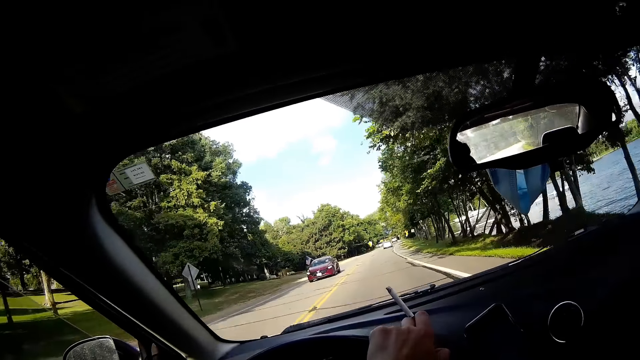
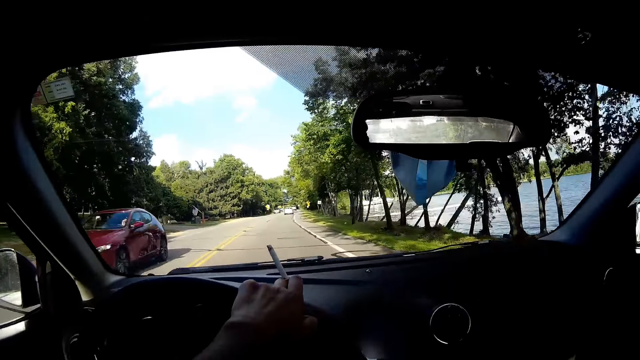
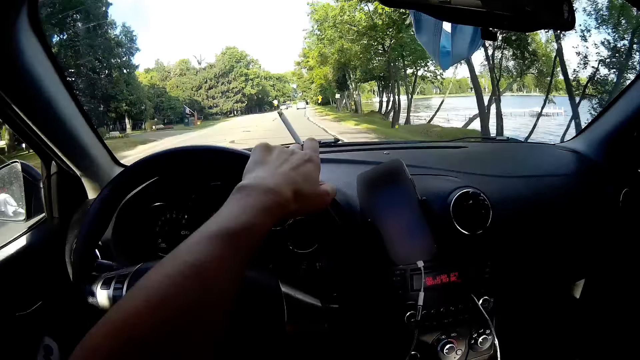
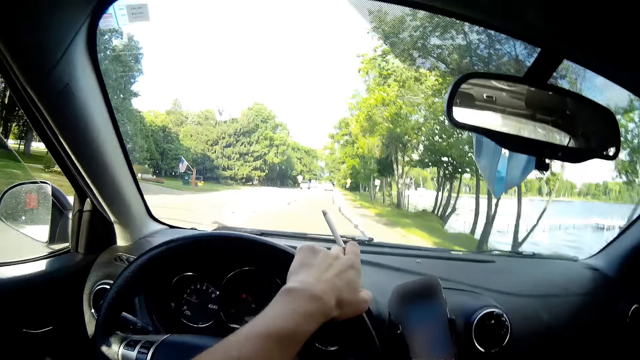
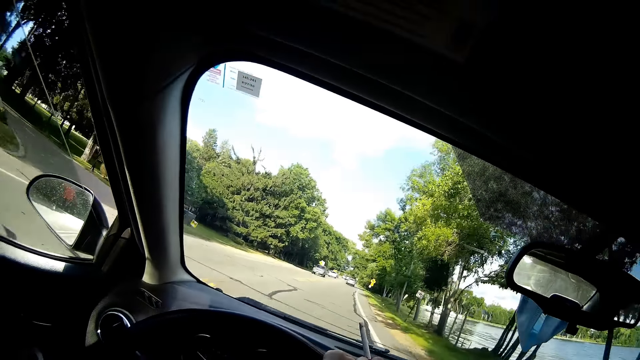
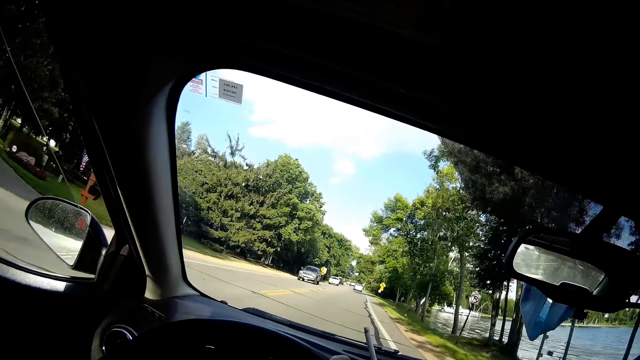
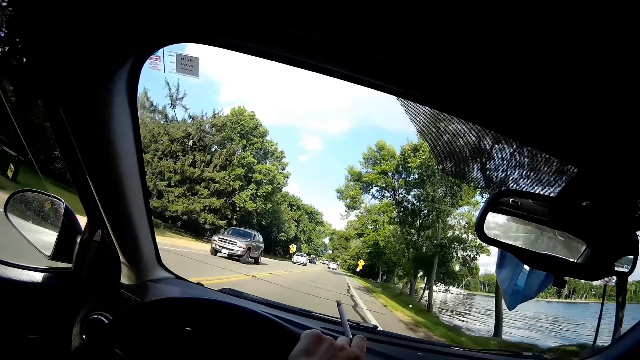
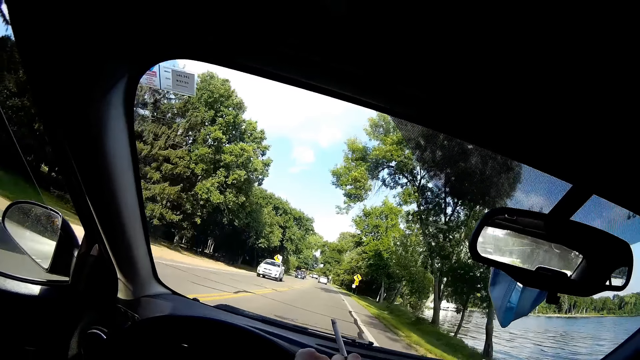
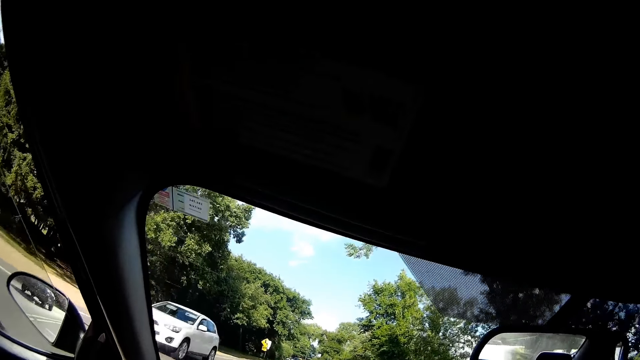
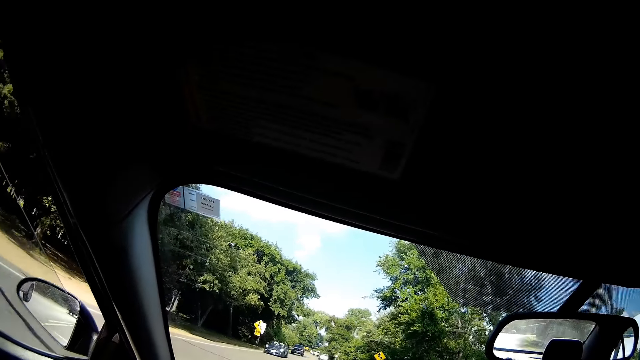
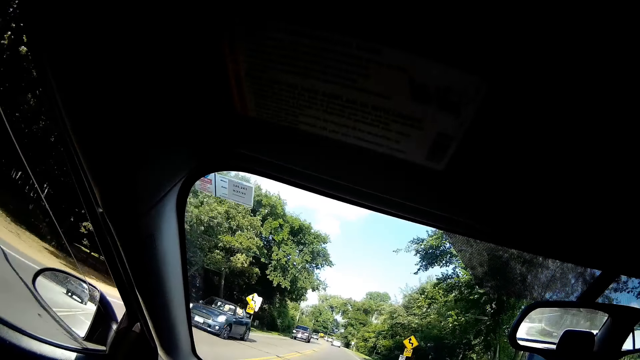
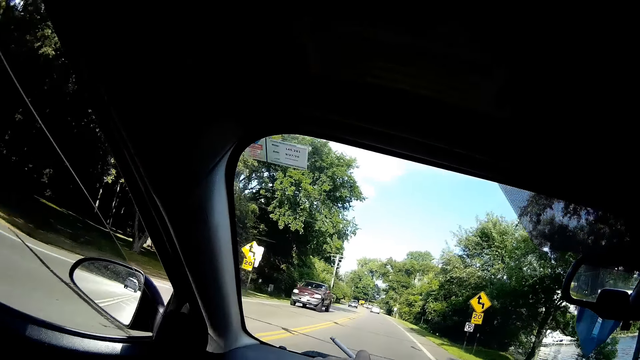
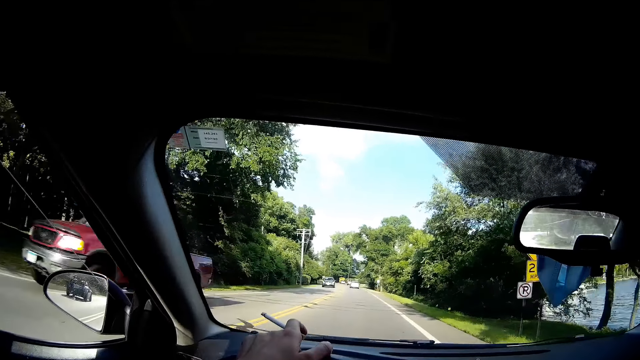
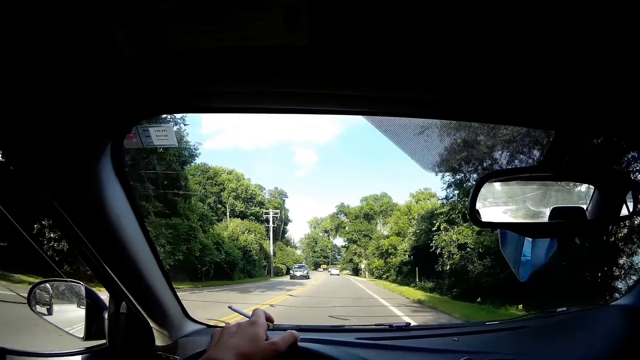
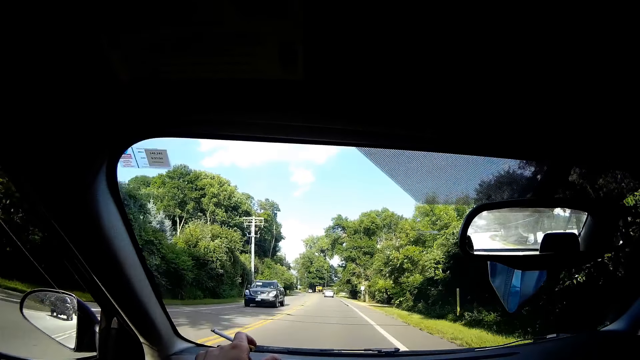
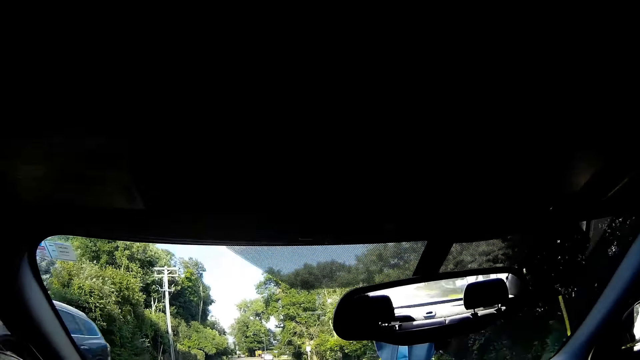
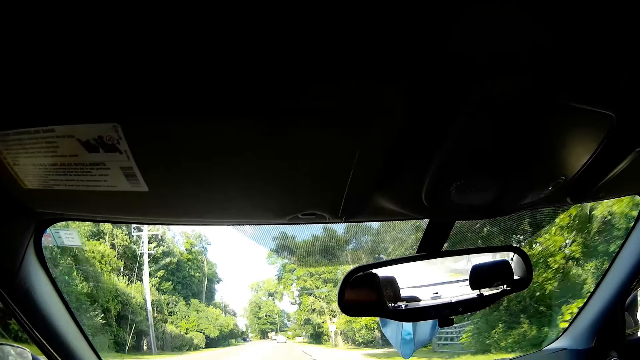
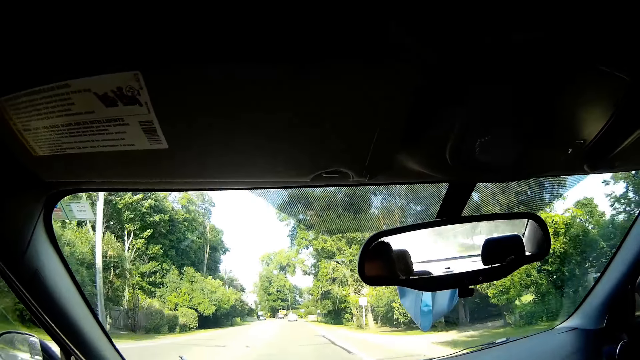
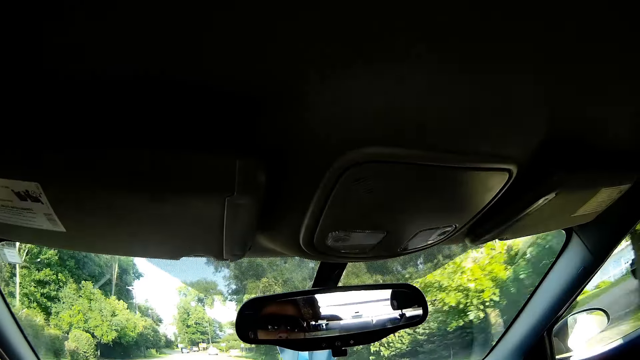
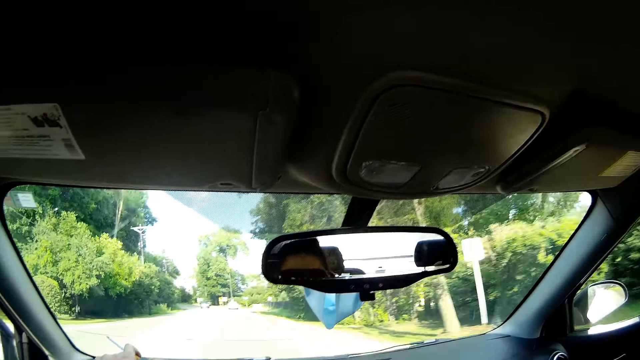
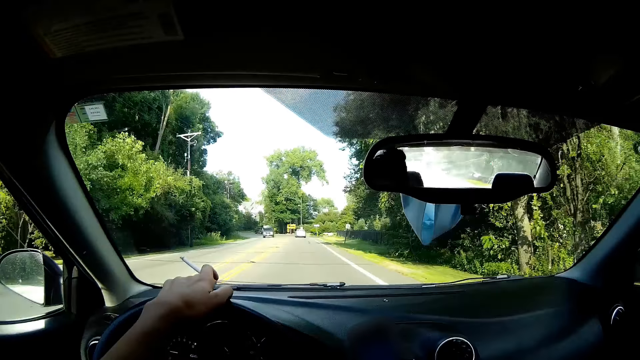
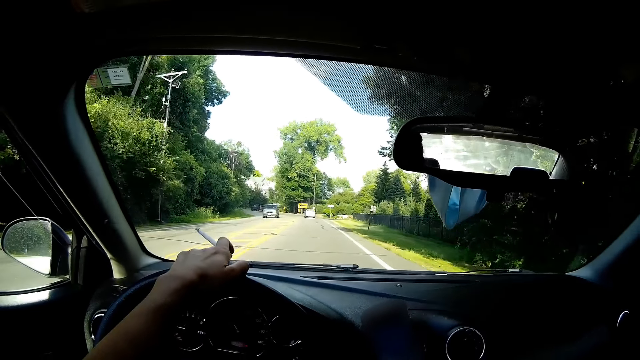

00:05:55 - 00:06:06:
A red car drives past the camera wearer. A brown car drives past them. A white car drives past them. A blue car drives past them. A red pickup truck drives past them. A black car drives past them.

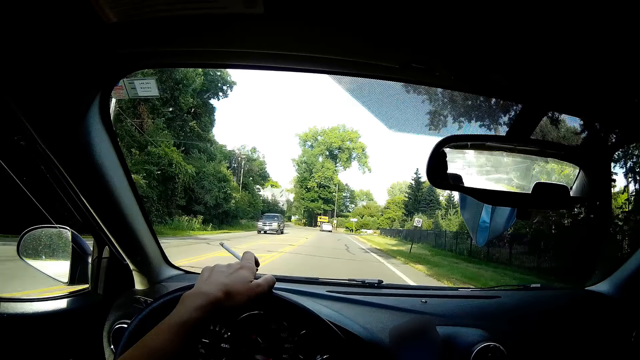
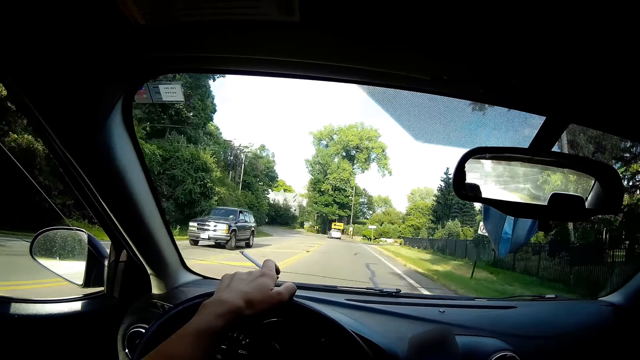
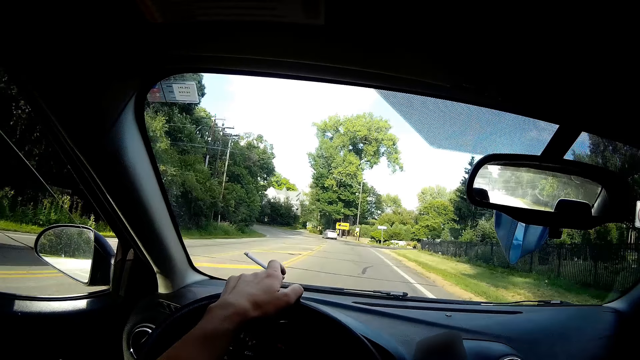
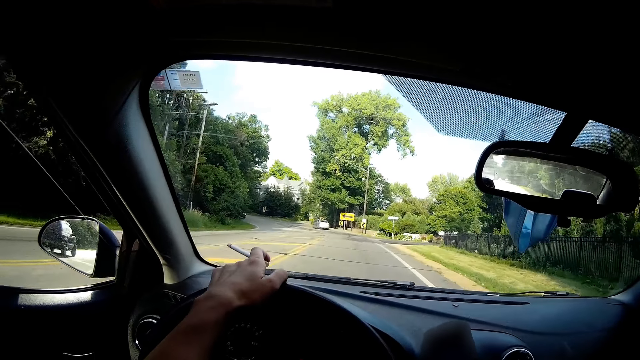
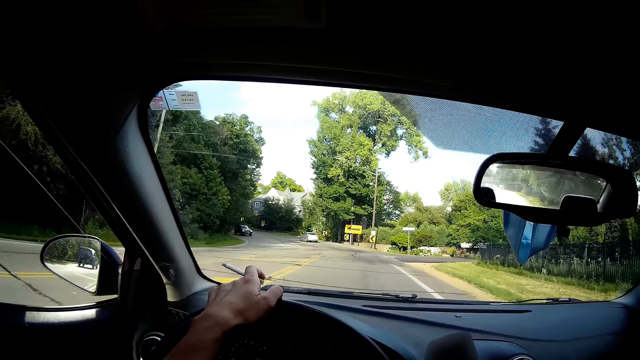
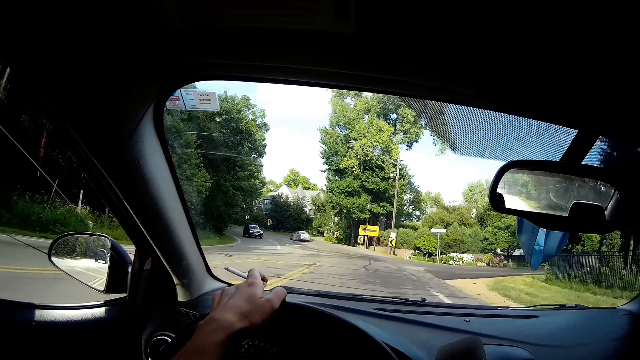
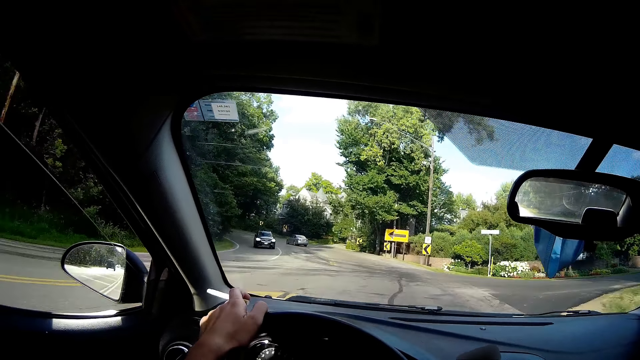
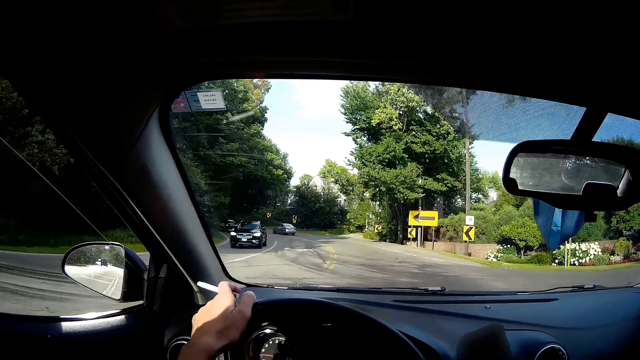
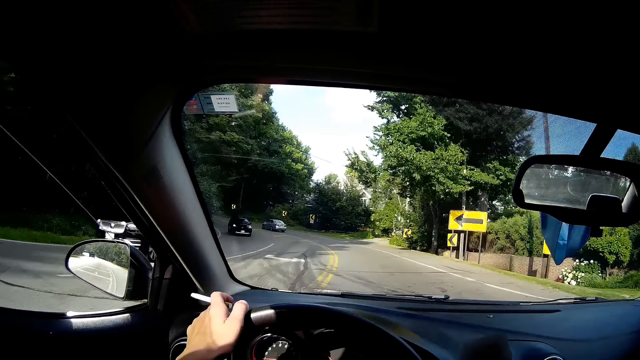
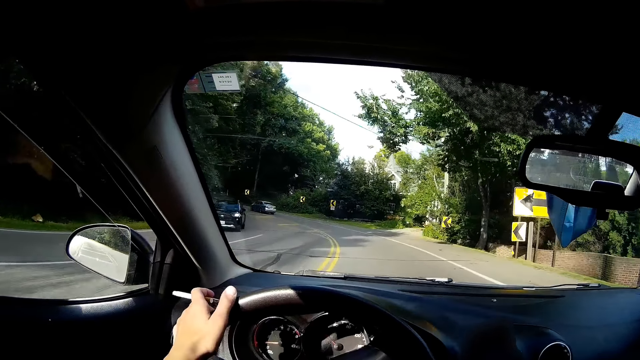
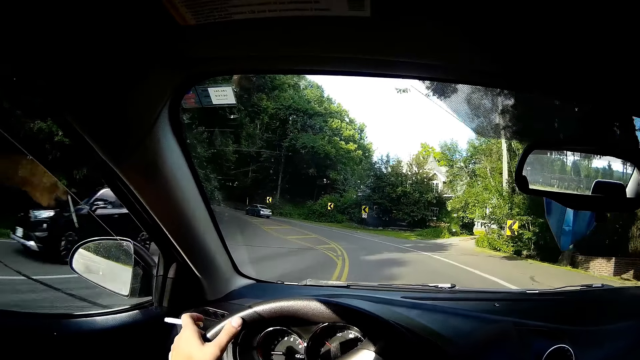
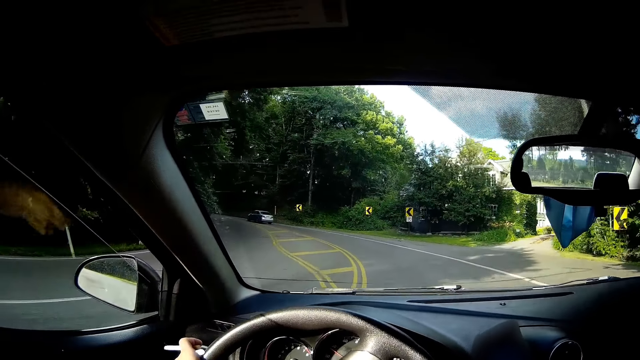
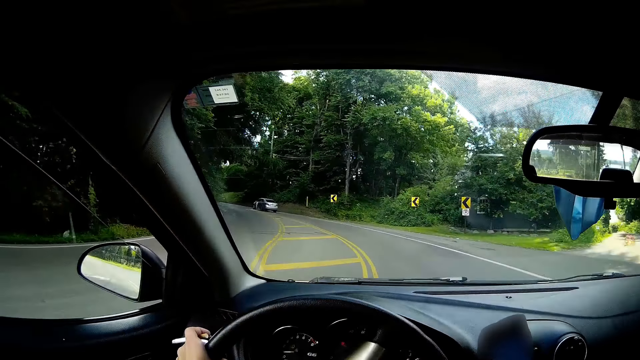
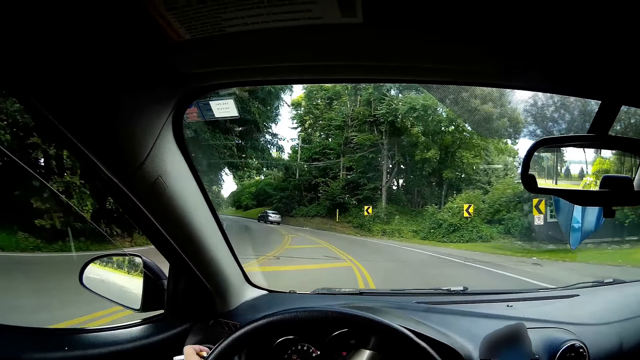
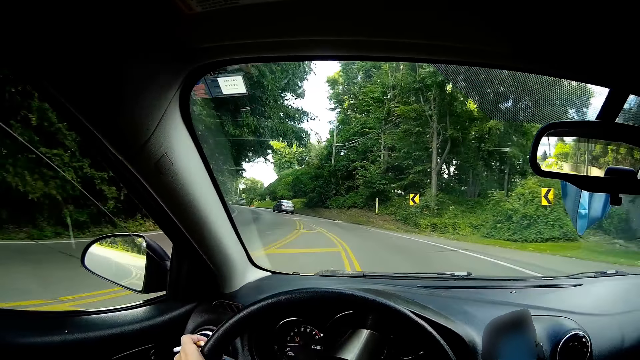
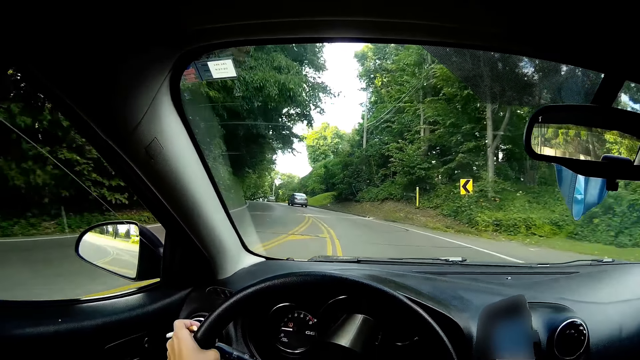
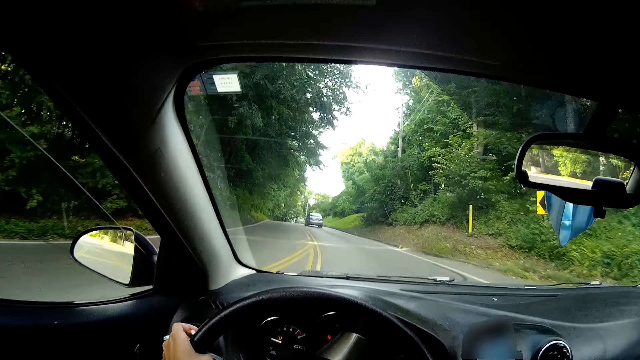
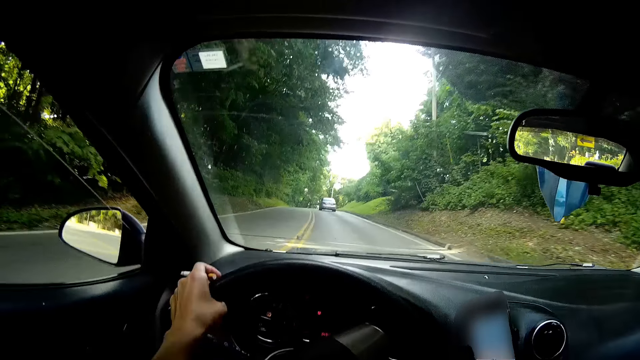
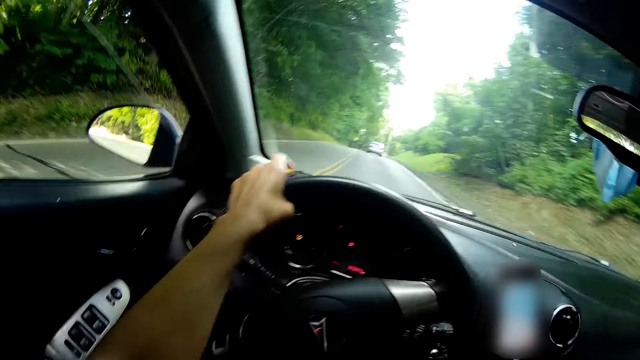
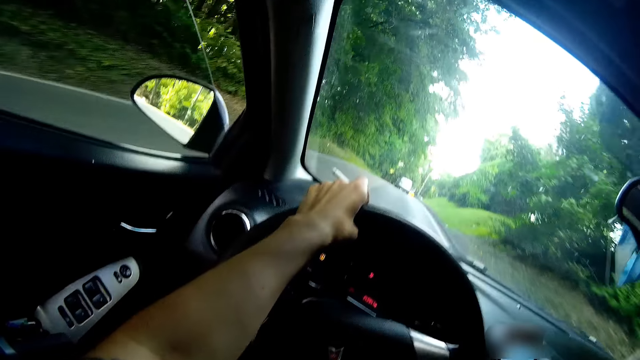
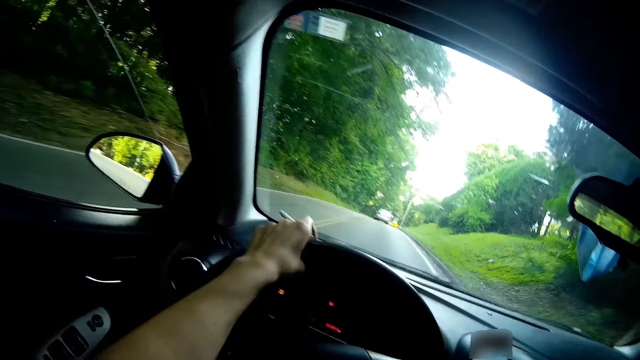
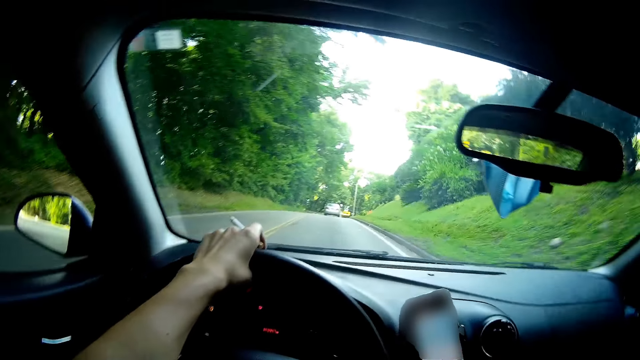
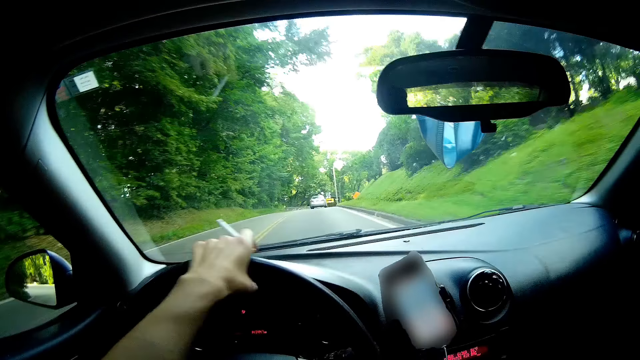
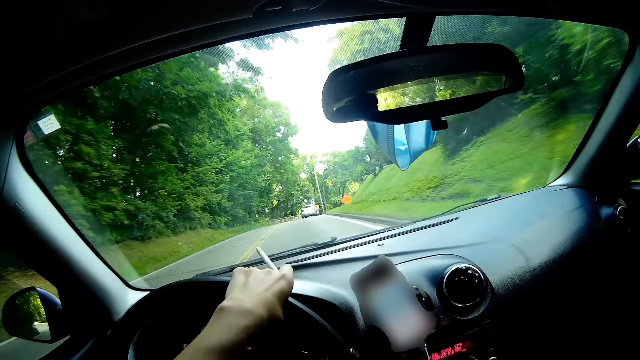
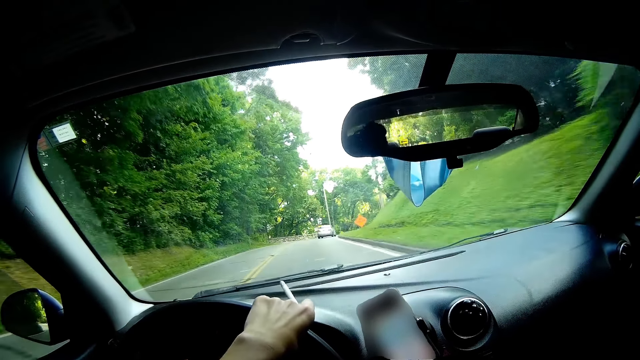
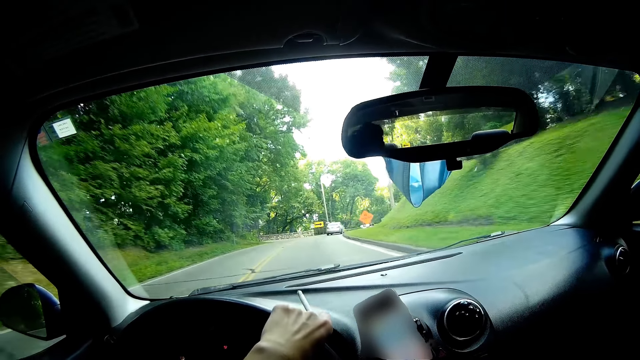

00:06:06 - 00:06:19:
A black car drives past the camera wearer. A black car drives past them again. A black minivan drives past them.
